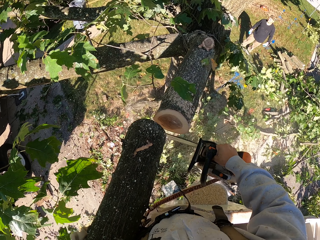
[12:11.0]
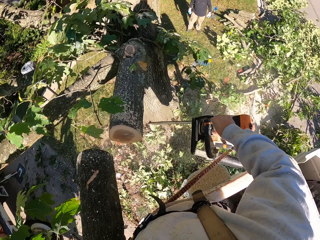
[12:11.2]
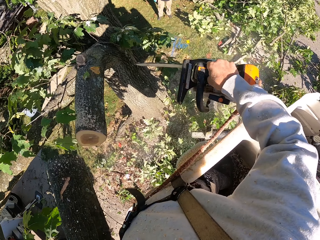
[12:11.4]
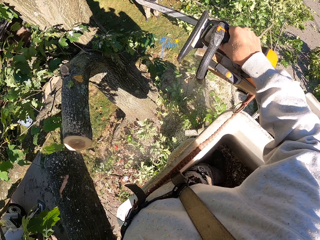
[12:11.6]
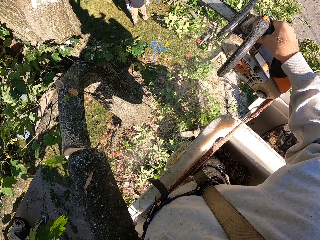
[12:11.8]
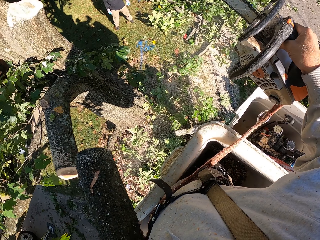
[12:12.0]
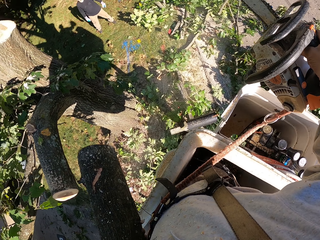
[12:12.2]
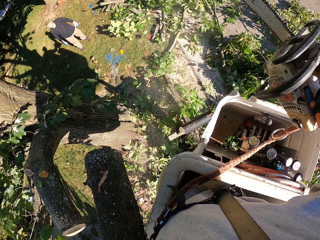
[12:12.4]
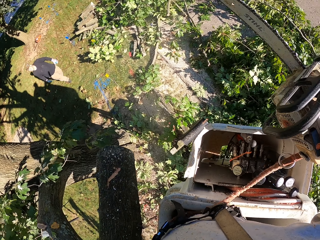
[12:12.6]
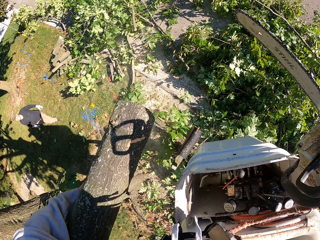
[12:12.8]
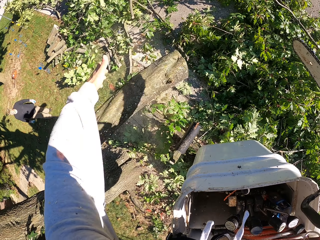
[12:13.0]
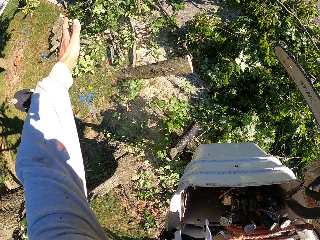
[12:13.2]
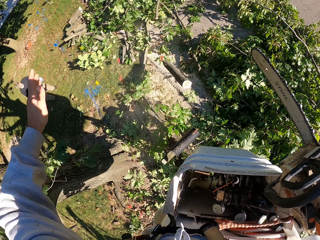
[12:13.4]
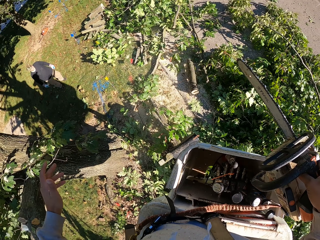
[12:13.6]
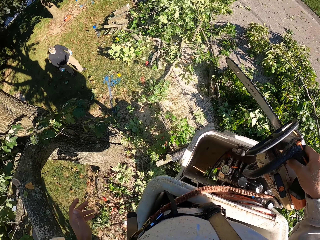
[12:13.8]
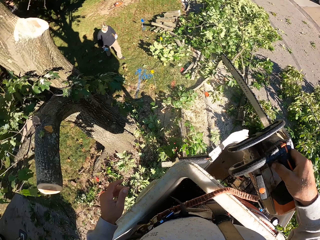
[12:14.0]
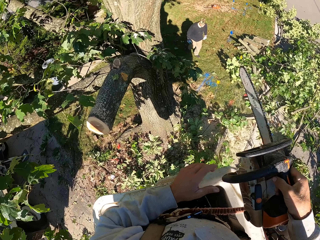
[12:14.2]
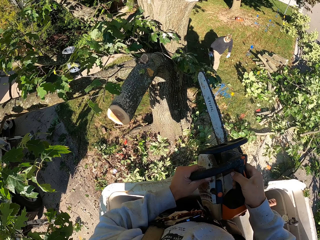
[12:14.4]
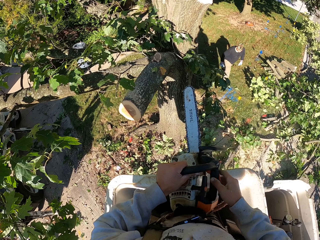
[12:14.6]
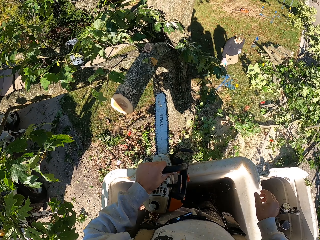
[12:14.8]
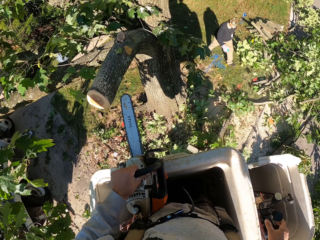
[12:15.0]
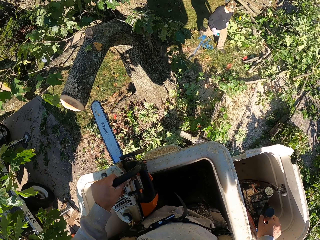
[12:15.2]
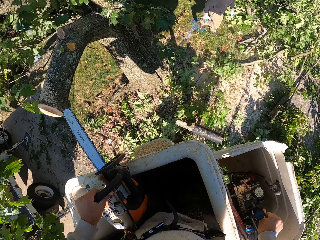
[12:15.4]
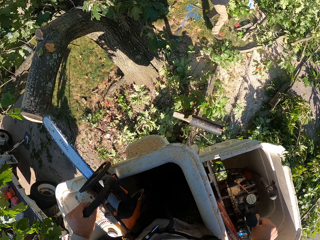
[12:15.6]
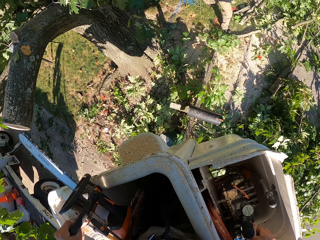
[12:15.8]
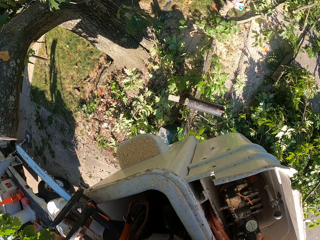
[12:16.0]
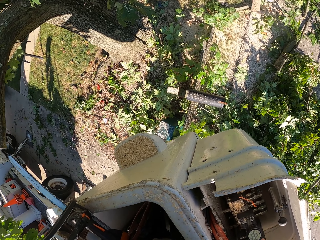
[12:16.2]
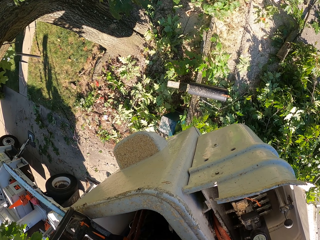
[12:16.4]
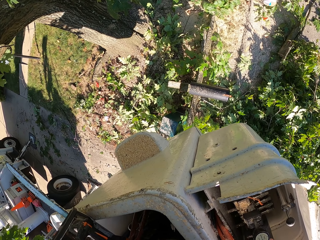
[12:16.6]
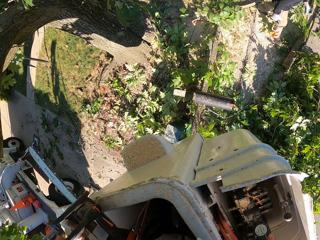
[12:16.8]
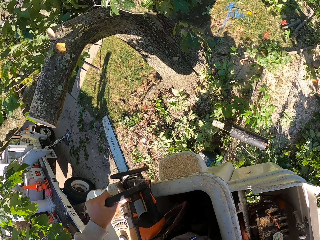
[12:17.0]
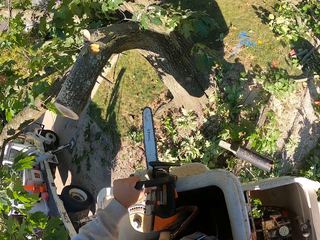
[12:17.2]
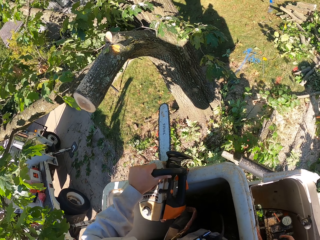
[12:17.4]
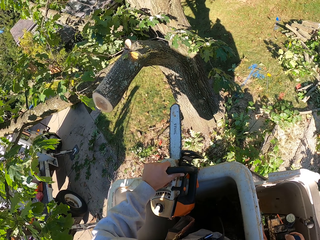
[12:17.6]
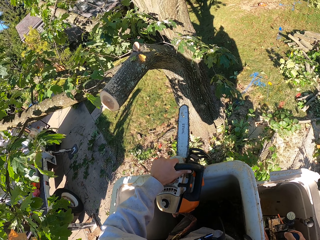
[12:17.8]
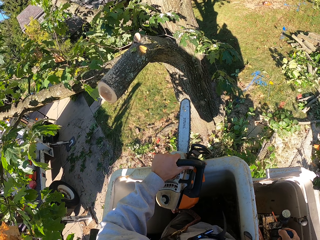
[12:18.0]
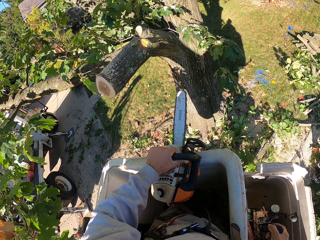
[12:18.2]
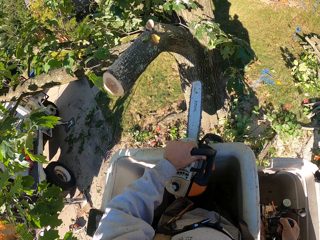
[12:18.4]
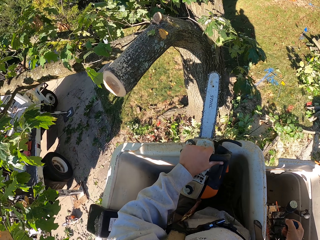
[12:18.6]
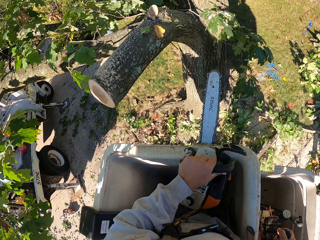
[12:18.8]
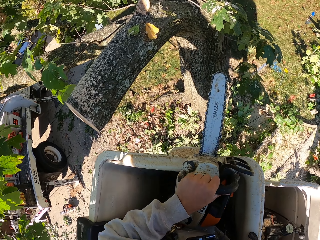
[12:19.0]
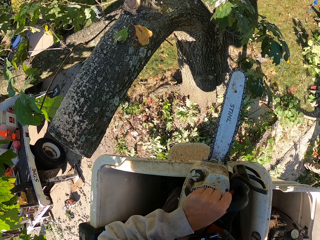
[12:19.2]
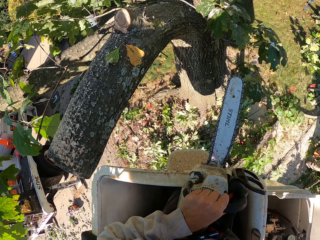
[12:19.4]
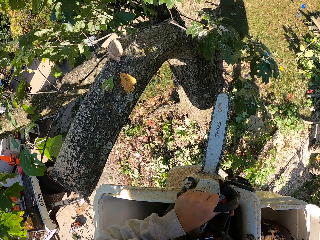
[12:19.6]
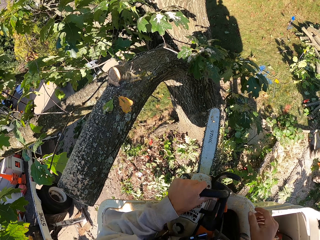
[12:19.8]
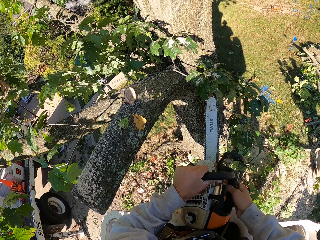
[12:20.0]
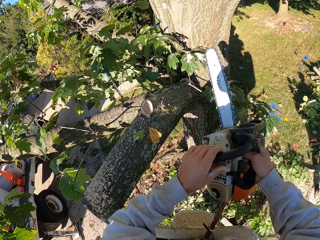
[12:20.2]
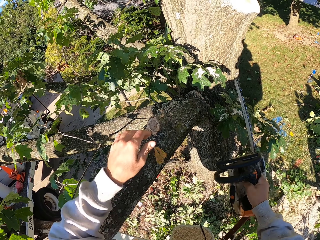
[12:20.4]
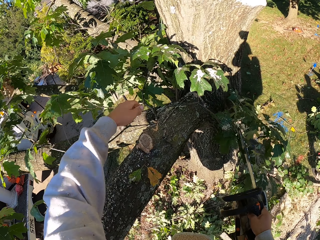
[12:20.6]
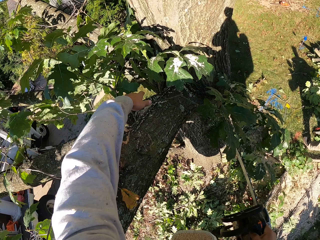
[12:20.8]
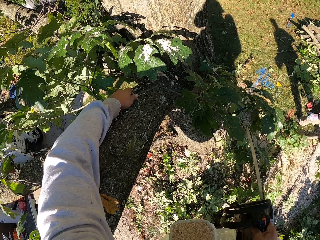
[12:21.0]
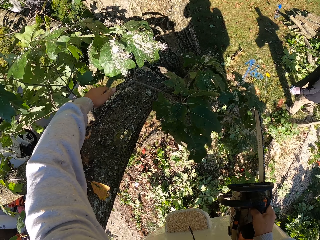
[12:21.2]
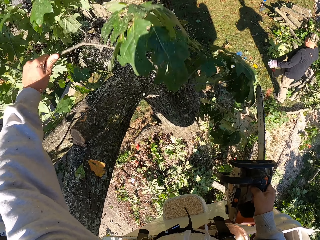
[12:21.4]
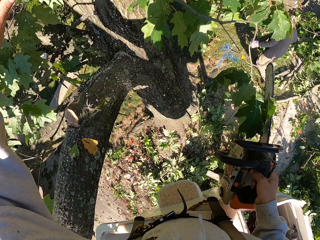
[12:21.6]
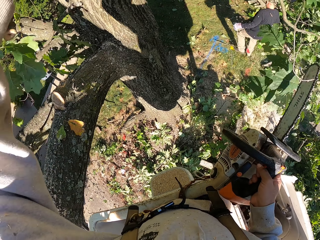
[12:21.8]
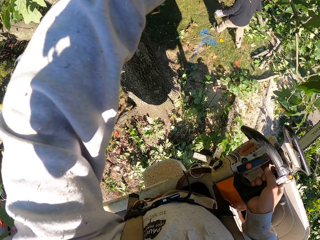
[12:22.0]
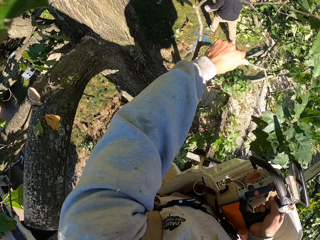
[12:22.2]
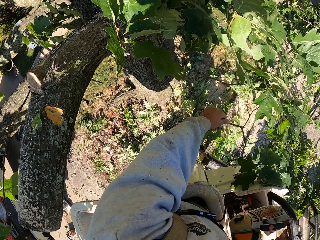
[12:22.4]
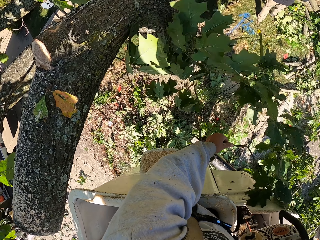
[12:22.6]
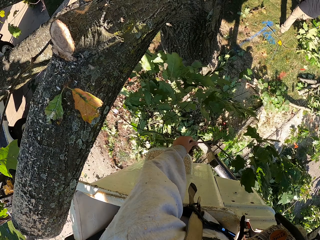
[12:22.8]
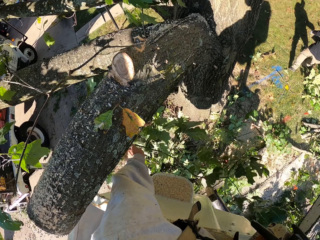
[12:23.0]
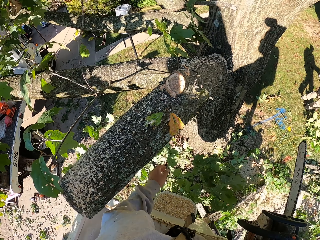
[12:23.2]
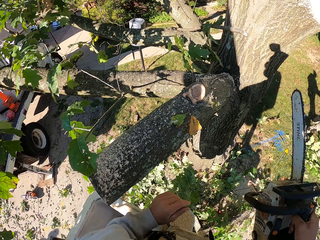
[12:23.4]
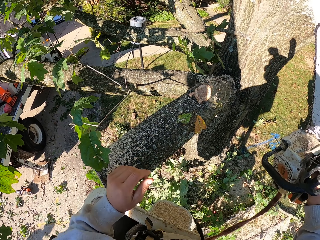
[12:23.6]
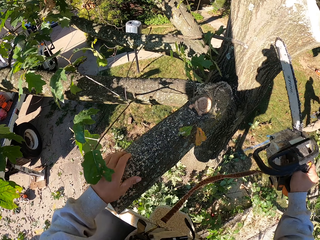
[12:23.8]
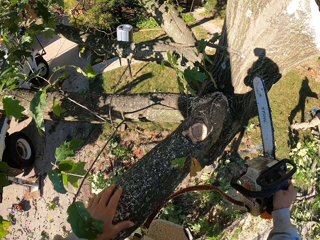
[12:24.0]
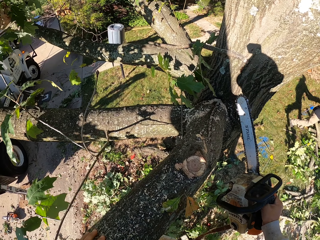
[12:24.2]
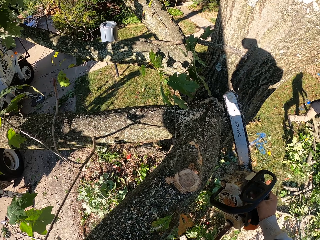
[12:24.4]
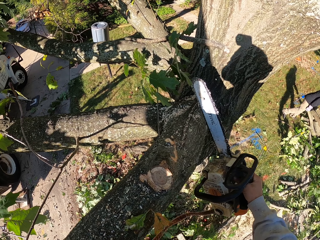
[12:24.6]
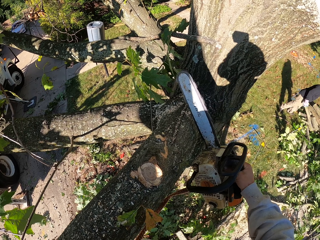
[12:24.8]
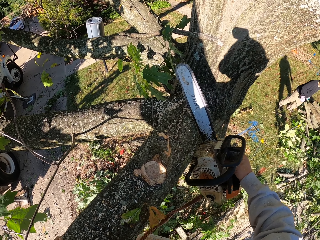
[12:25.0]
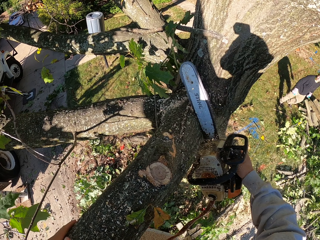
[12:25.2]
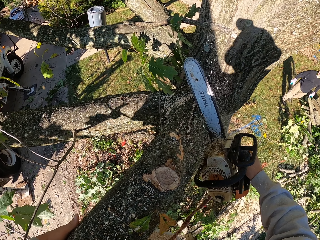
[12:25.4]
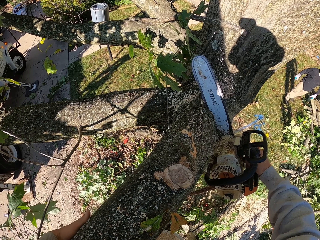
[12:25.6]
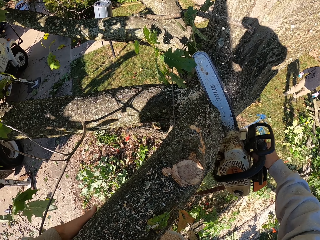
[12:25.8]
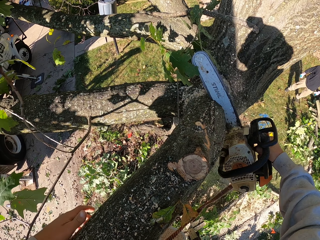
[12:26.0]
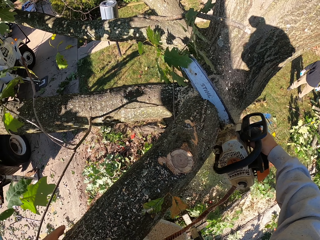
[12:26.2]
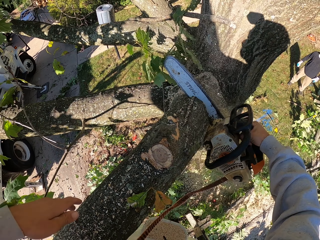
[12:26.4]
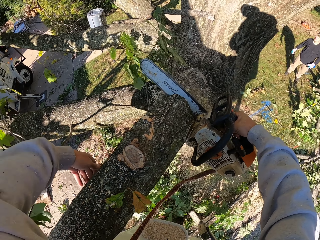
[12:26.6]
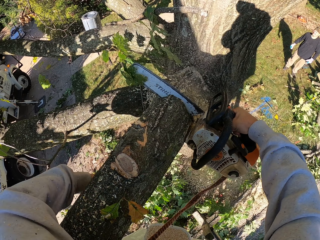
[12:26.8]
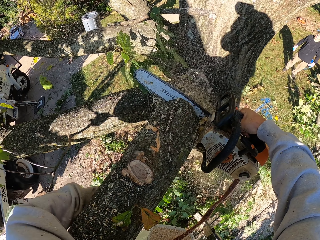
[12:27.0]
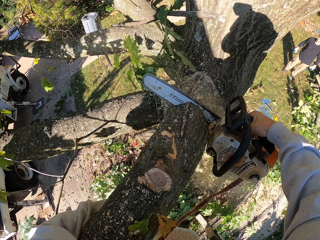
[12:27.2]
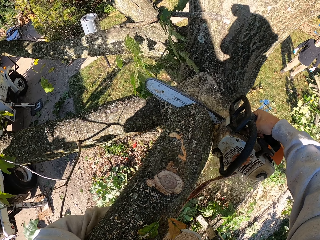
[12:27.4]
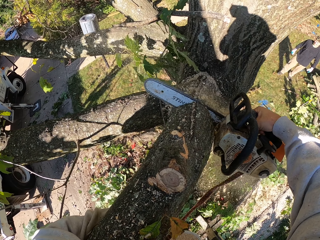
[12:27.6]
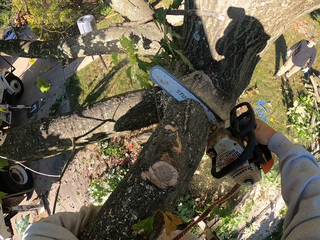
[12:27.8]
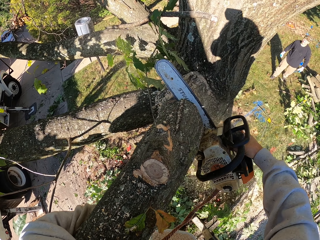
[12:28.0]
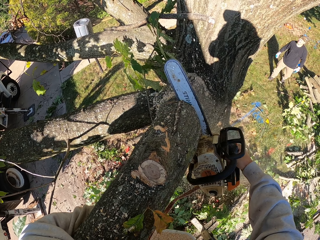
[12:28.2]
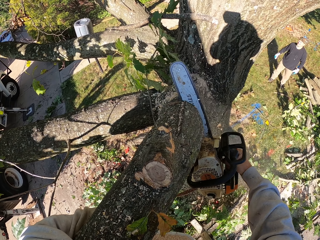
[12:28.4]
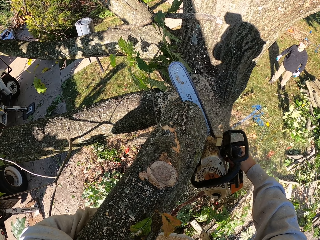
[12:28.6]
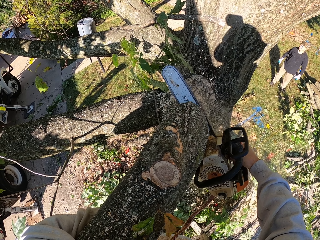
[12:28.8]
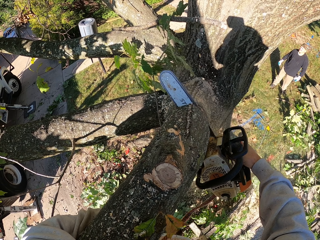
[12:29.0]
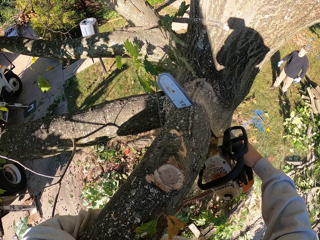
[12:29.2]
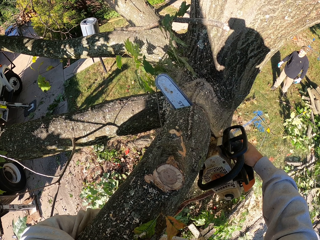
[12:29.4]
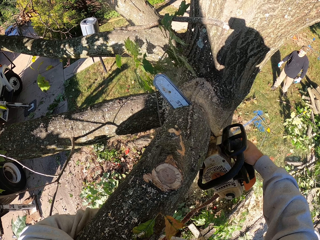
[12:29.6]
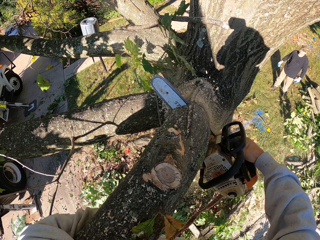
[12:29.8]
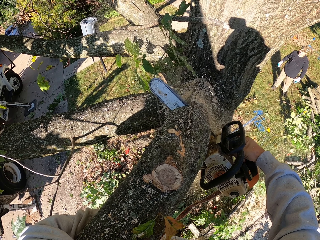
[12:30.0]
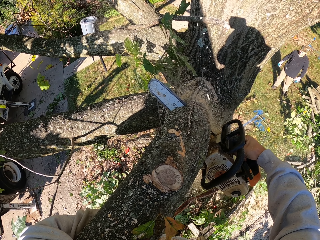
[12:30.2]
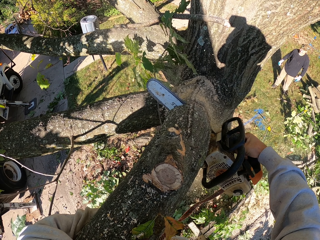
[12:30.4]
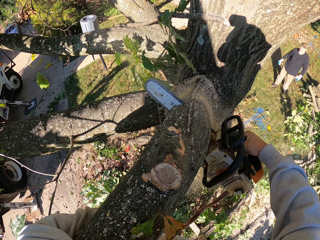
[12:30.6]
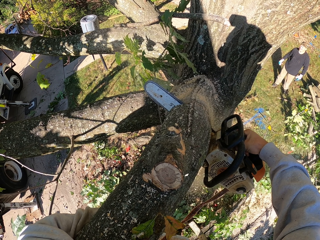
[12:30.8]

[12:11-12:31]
The camera wearer throws the branch in his left hand to the ground. He passes the chain saw from his right hand to his left hand. He places the chain saw in his left hand on the carriage of the aerial lift. He operates the lever of the aerial lift with his right hand. He holds the chain saw with his right hand. He removes a twig from the tree with his left hand. He throws the twig in his left hand to the ground. He holds a branch with his left hand. He cuts the branch with the chain saw in his right hand.

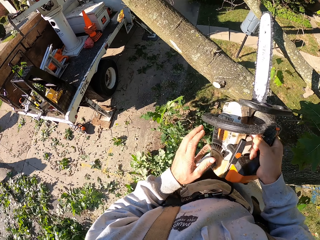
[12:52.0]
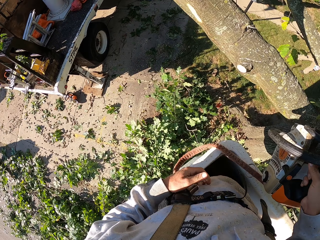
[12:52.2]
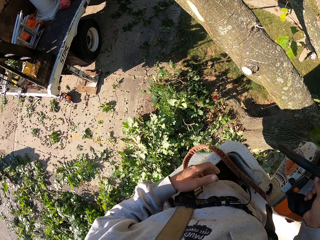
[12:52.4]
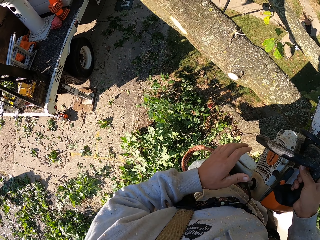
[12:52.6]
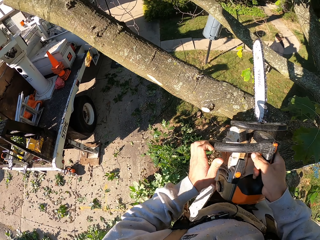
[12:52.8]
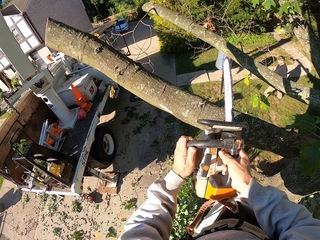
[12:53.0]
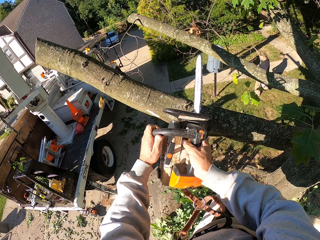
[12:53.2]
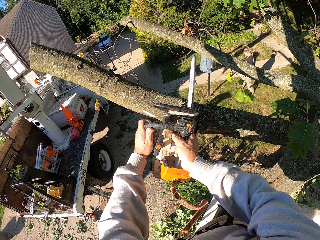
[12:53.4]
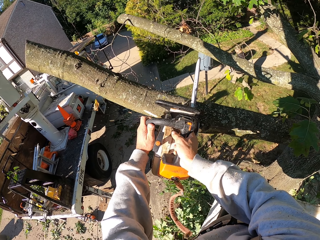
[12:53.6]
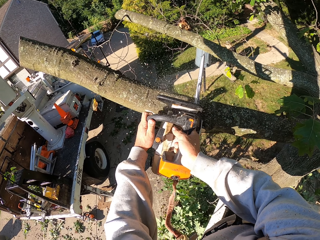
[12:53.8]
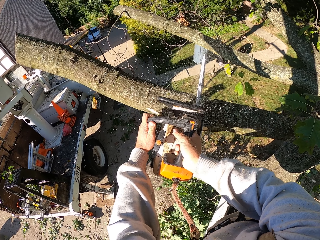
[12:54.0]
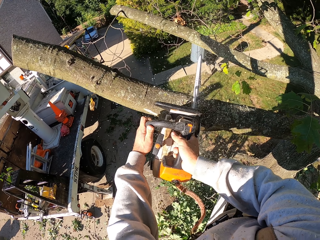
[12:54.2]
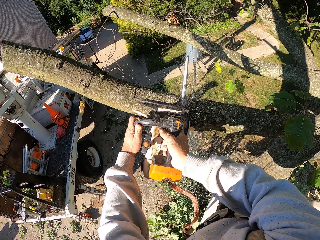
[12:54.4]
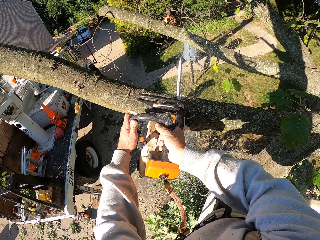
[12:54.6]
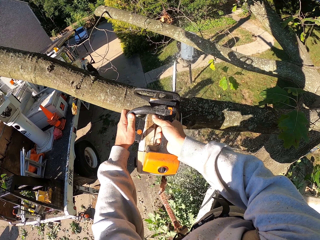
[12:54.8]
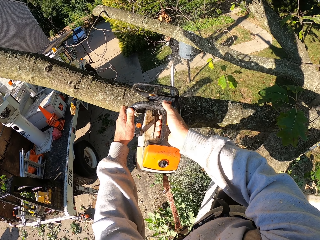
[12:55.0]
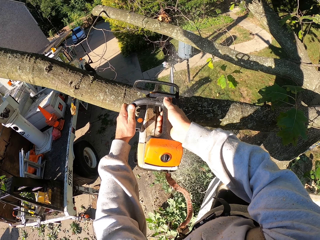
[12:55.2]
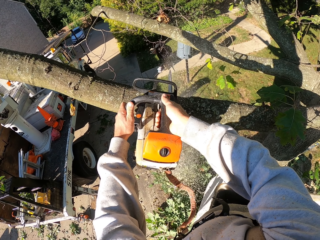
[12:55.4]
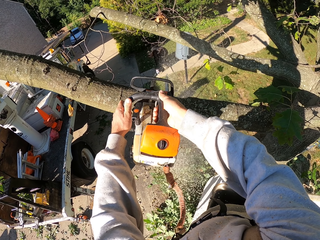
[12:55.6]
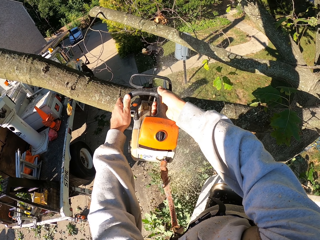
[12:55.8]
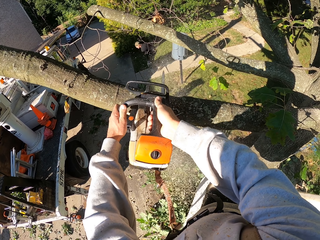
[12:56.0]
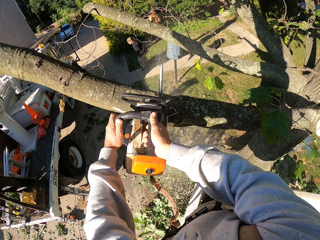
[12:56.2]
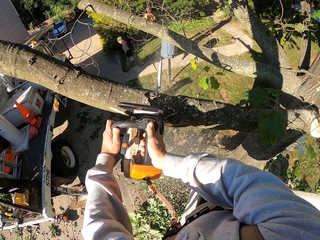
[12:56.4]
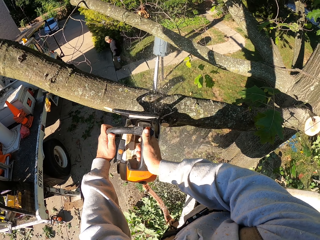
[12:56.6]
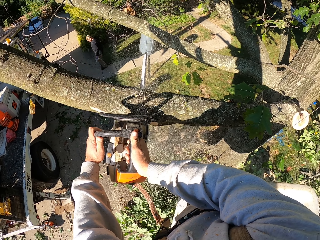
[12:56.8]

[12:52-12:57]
The camera wearer cuts a branch from the tree with the chain saw in his hands.
